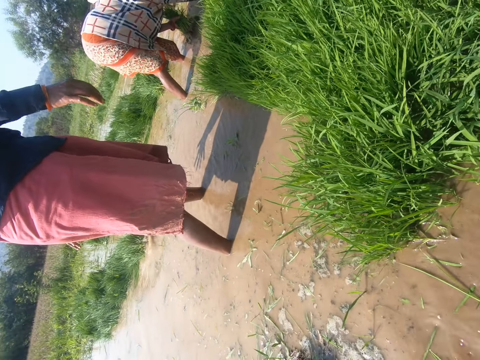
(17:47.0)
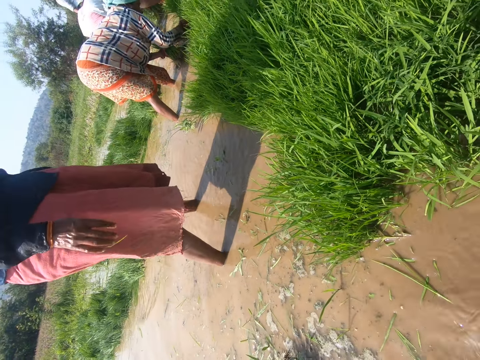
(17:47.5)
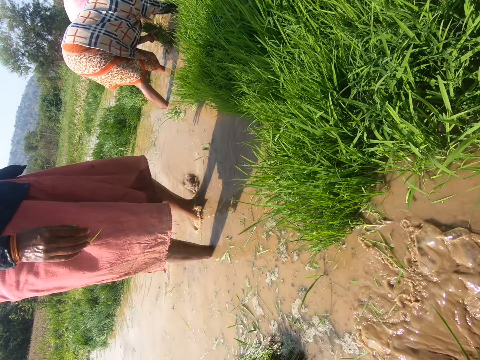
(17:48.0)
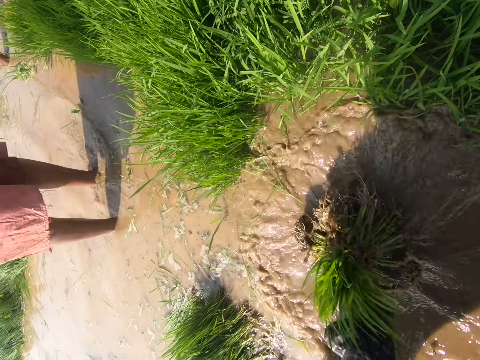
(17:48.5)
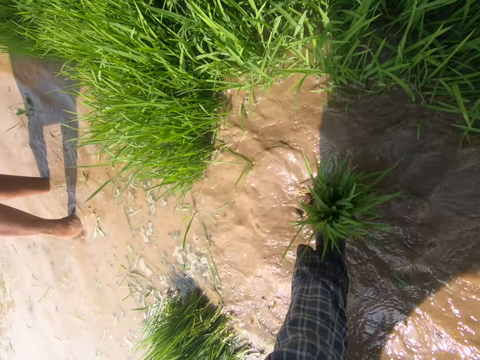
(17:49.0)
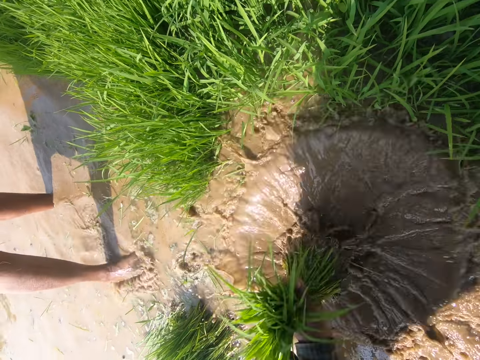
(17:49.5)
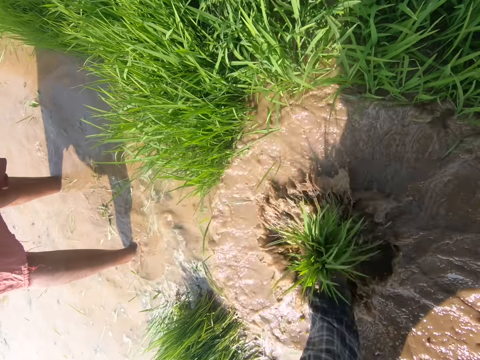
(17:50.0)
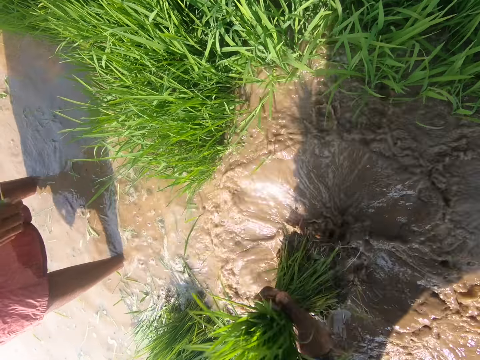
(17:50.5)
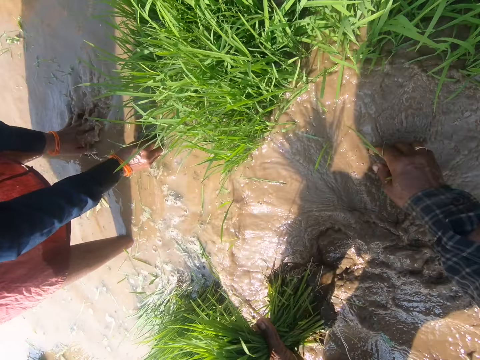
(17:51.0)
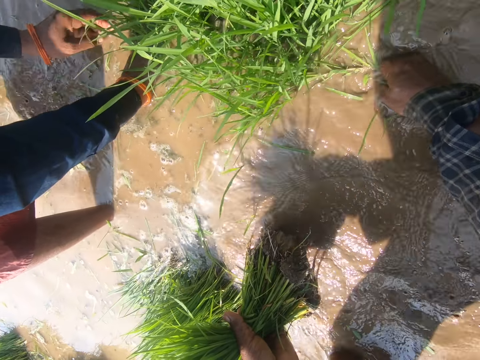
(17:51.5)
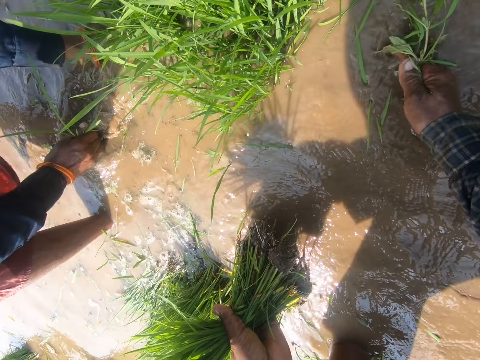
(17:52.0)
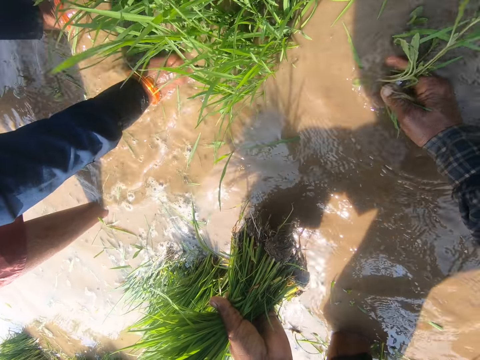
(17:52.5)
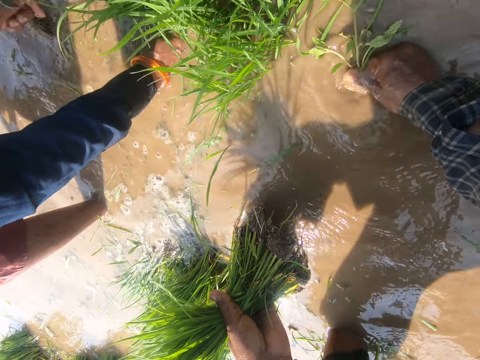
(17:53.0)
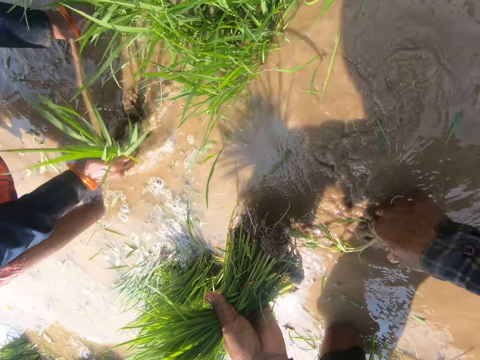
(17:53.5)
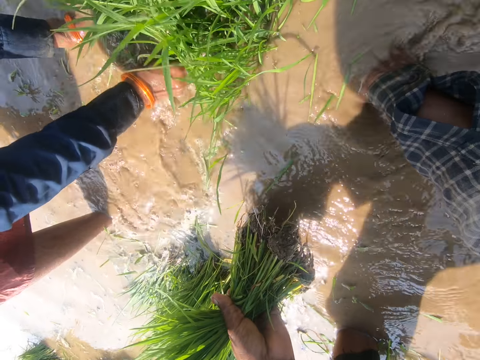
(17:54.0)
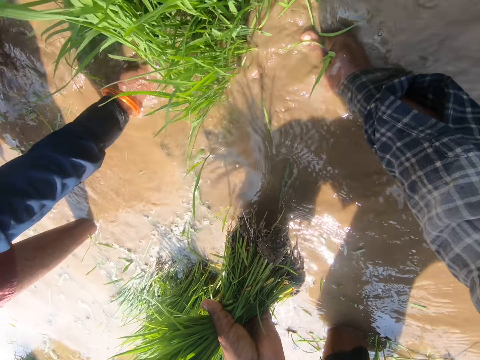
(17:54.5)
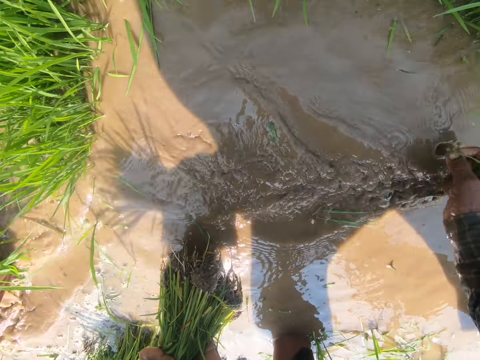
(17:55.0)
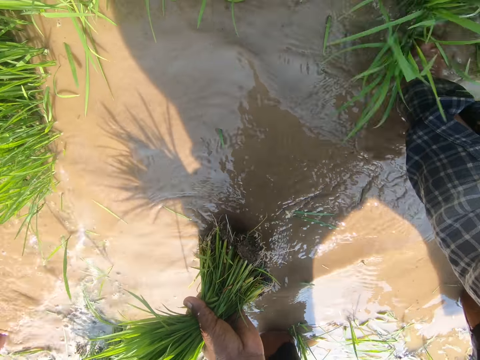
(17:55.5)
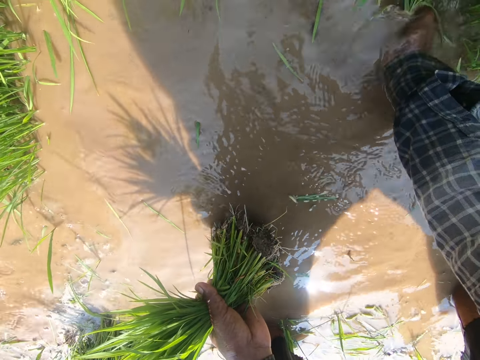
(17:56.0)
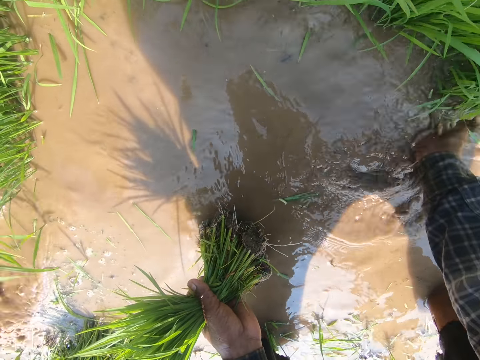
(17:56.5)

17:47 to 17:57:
The camera wearer talks to the group. She dips the grass in her left hand in water. She washes the aquatic grass in water. She plucks grass from the water with her right hand.

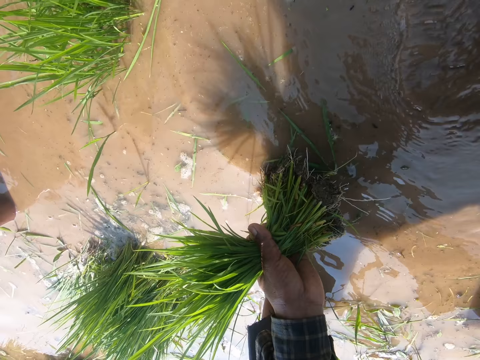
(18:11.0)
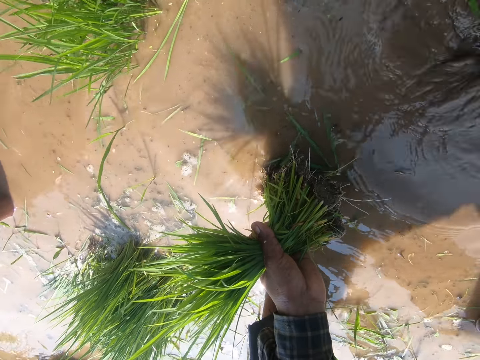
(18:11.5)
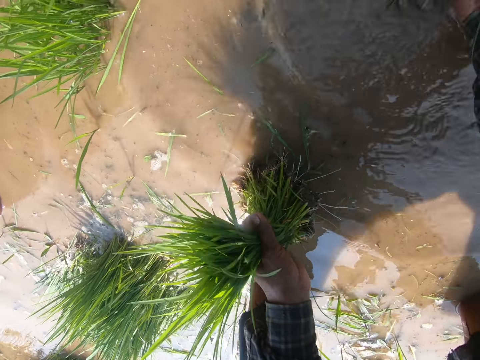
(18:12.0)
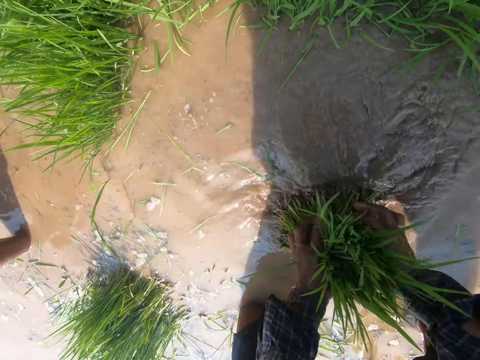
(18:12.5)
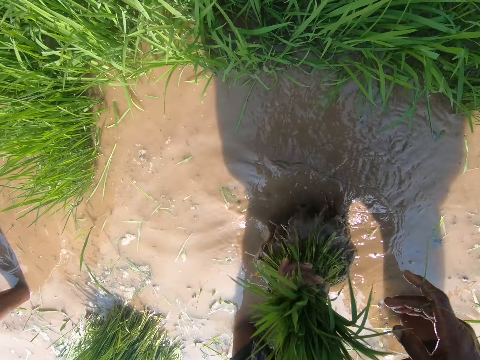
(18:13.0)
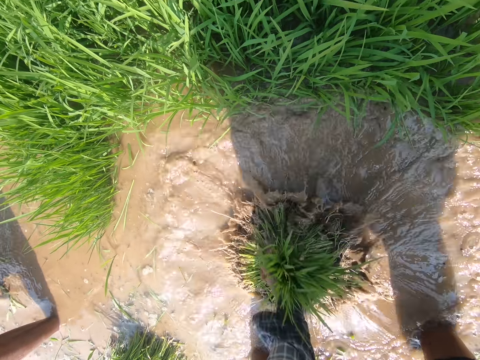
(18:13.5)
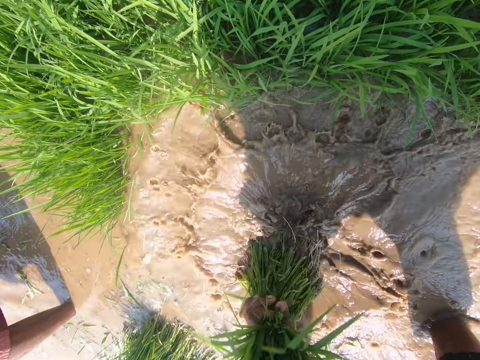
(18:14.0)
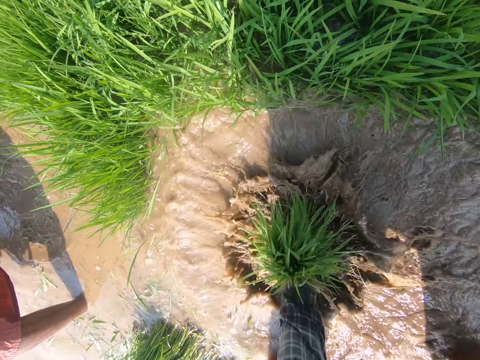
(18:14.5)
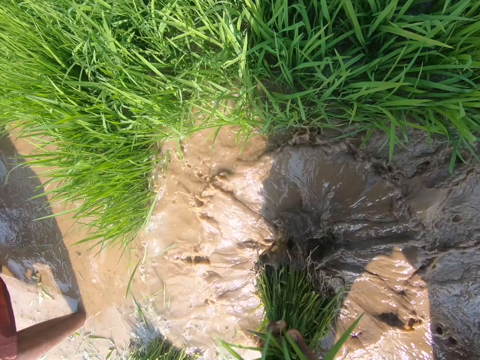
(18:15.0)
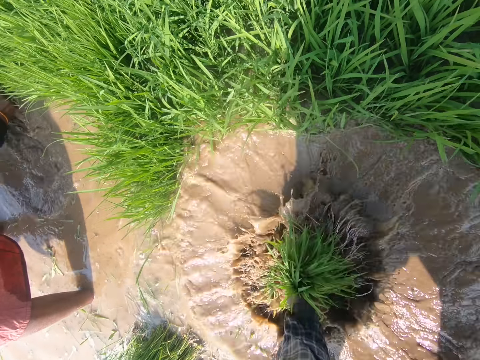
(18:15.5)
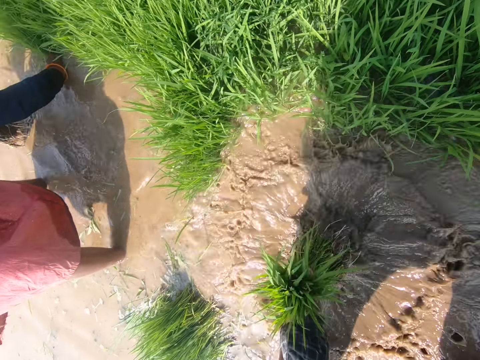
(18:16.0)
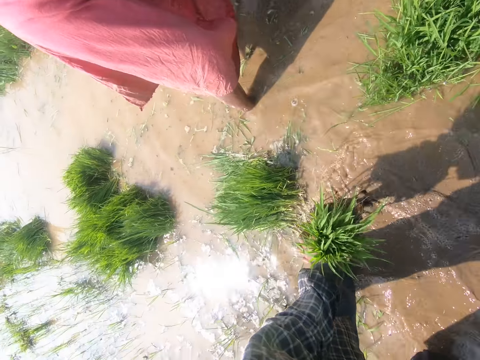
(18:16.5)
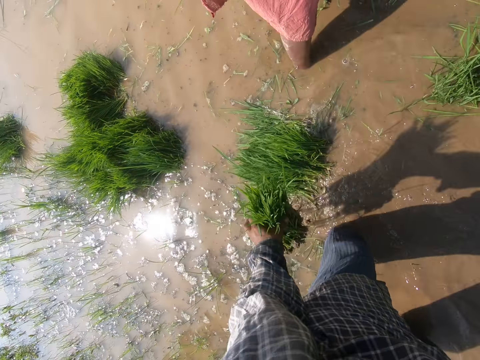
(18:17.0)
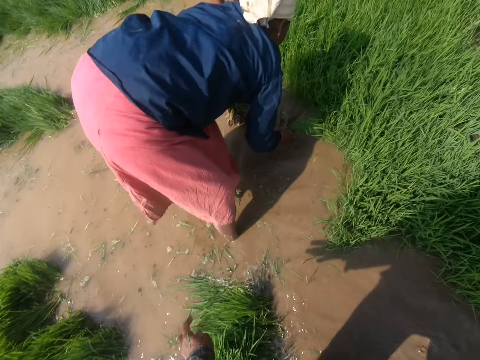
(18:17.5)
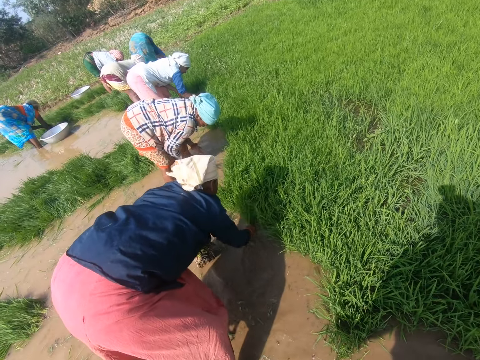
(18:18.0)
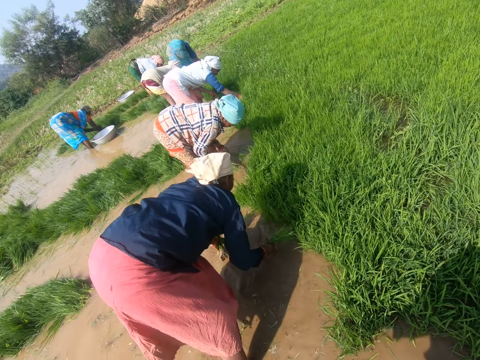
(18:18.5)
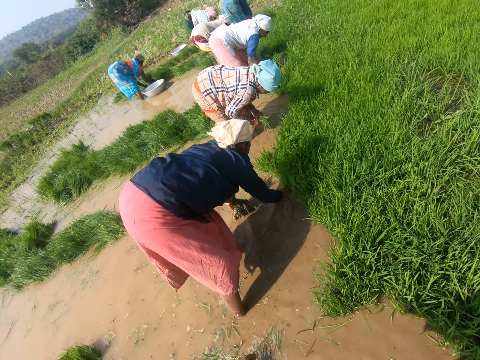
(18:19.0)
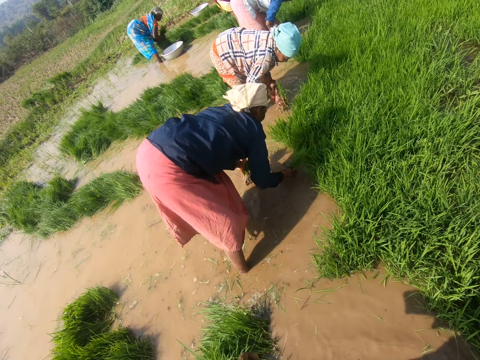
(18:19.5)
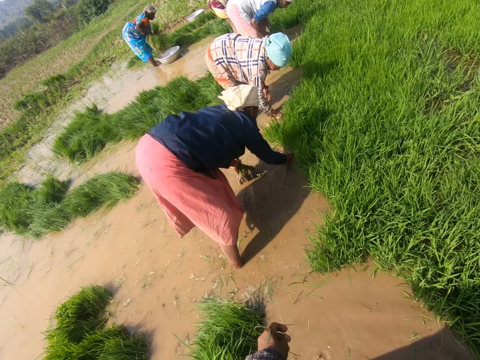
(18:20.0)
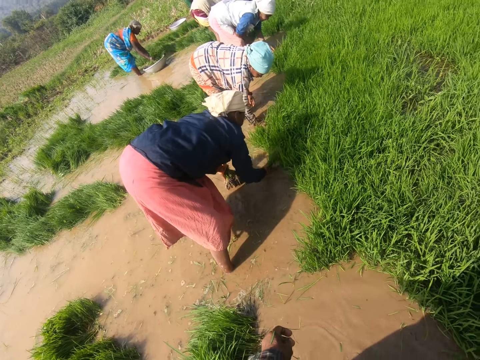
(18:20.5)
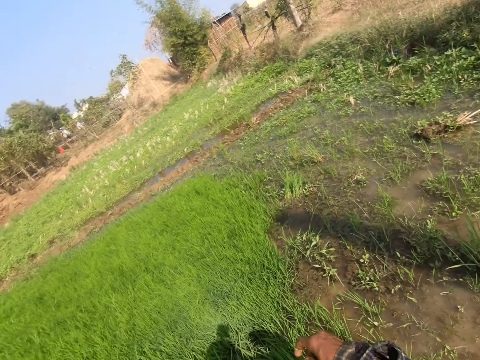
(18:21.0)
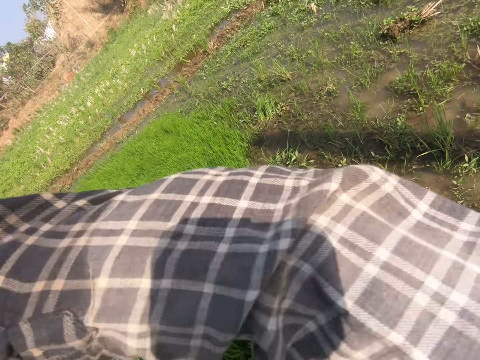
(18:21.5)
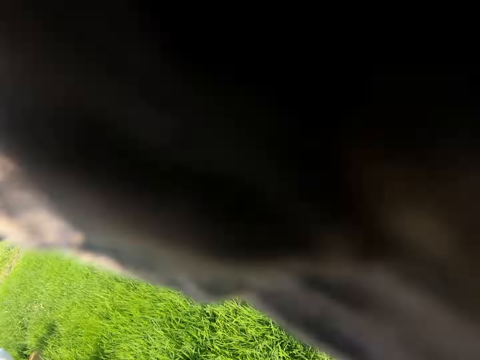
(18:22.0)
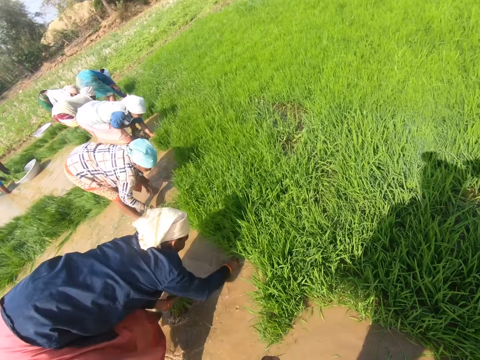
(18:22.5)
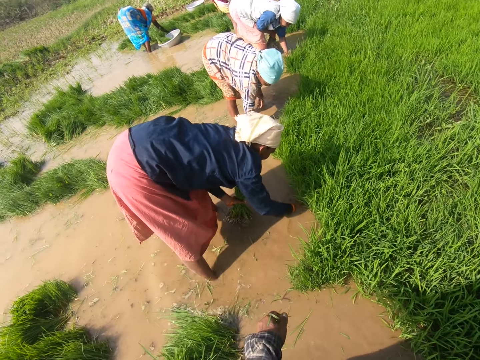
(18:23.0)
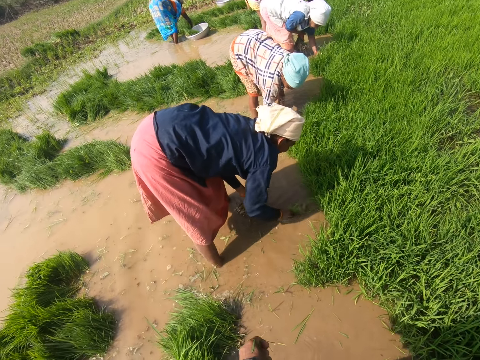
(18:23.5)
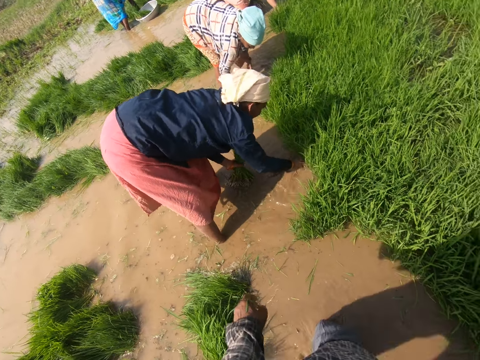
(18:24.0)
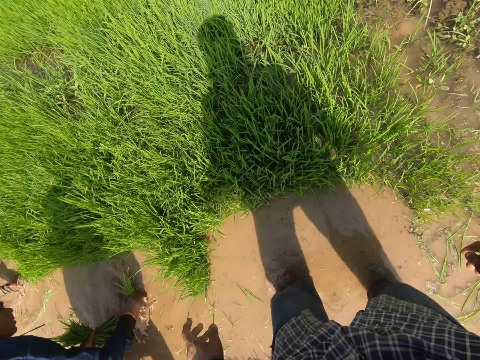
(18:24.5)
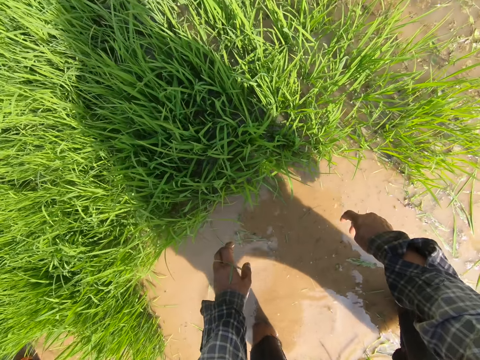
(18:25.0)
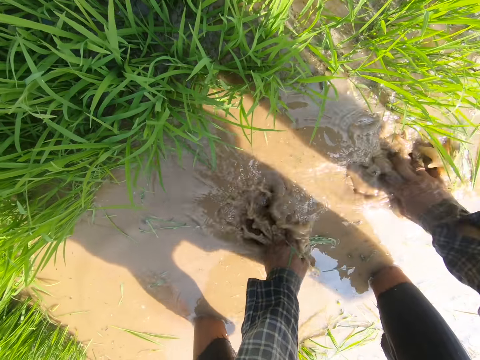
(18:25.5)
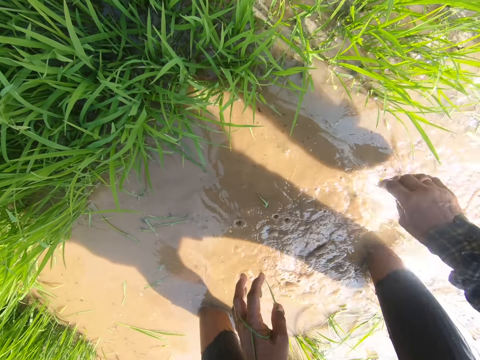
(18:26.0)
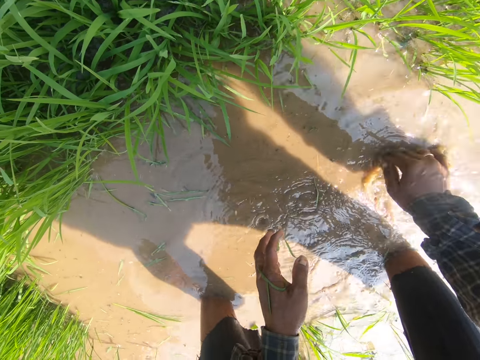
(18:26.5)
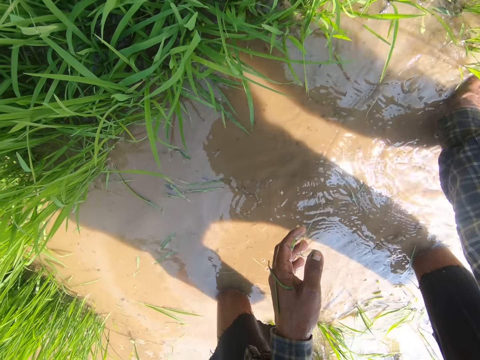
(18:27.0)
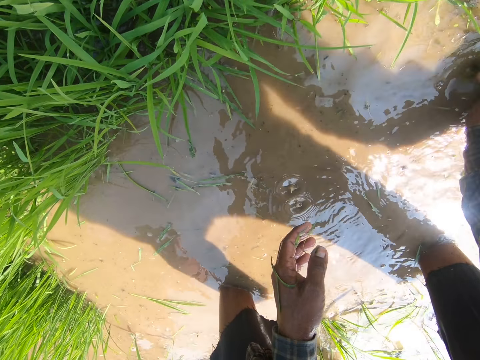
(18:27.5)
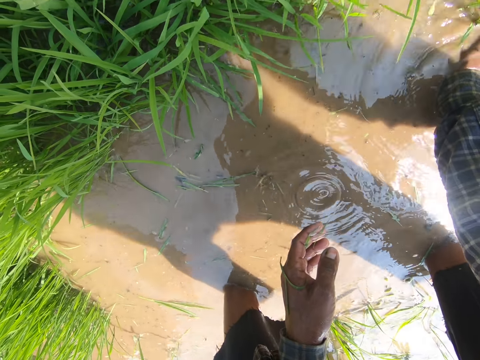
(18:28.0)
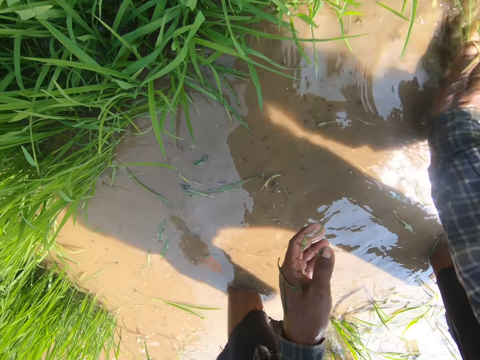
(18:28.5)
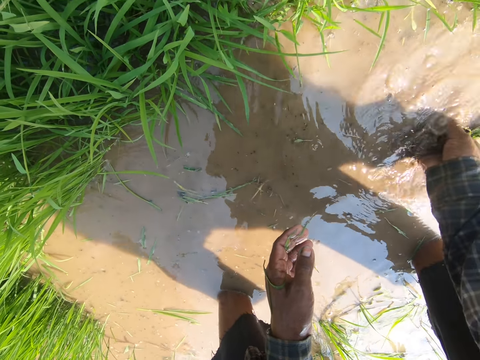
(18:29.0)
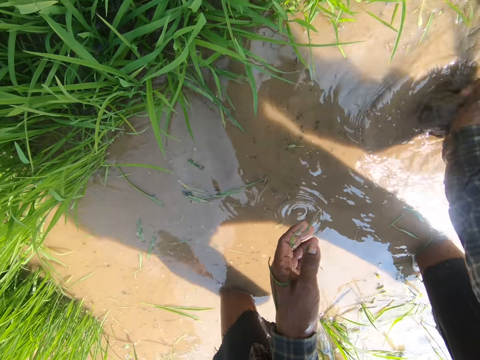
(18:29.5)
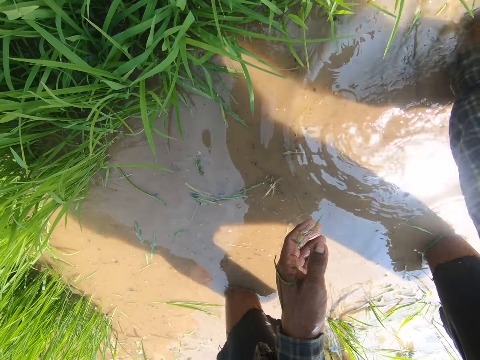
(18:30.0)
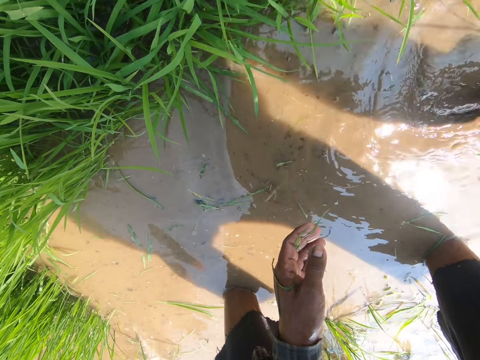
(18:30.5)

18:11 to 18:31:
The camera wearer holds aquatic grass together. She transfers the grass in her right hand to her left hand. She dips the grass in water. She shakes the aquatic grass in water. She drops the rice seedlings or plants. She stares at a lady. She looks around. She looks around the farm. She stretches her hand. She stares at the lady. She adjusts the hands in the water. She collects the rice seedlings. She uproots the plants.
